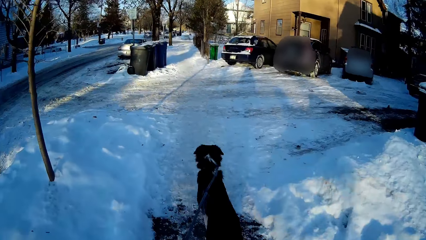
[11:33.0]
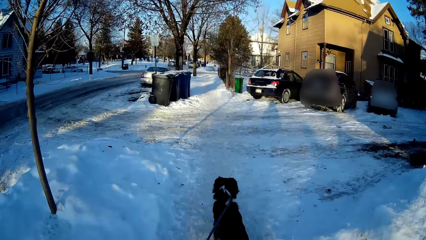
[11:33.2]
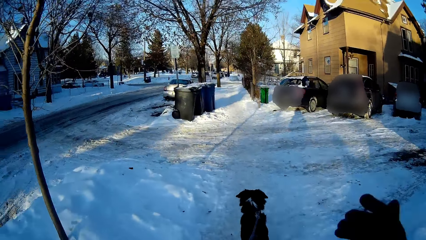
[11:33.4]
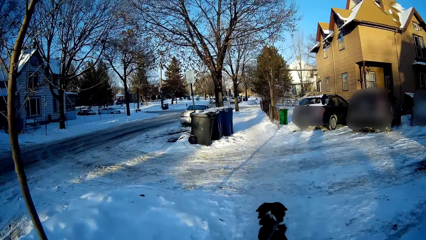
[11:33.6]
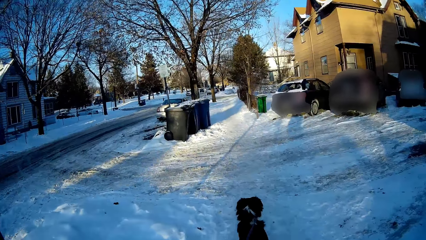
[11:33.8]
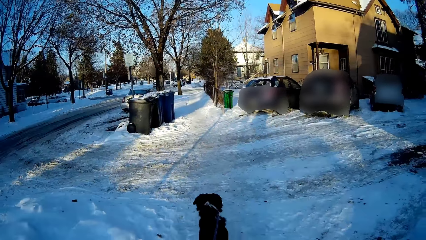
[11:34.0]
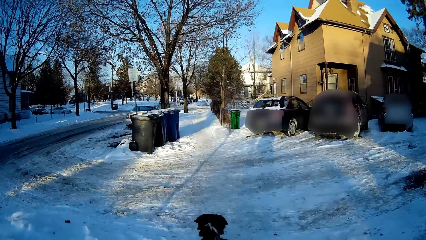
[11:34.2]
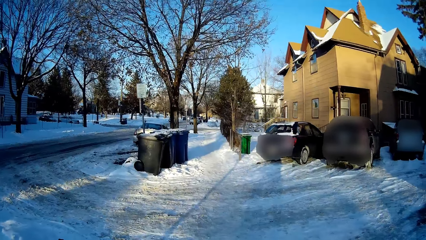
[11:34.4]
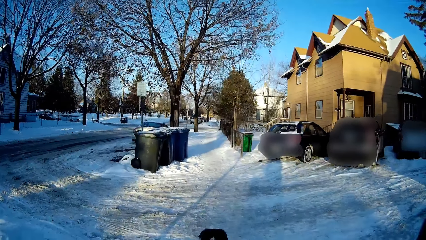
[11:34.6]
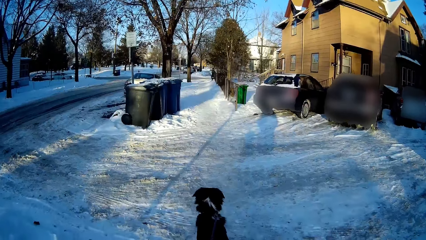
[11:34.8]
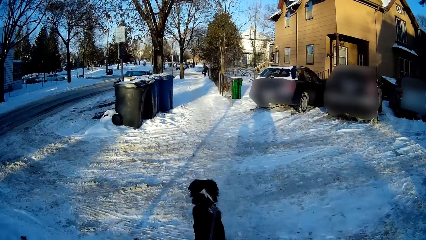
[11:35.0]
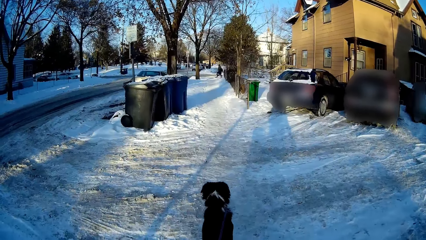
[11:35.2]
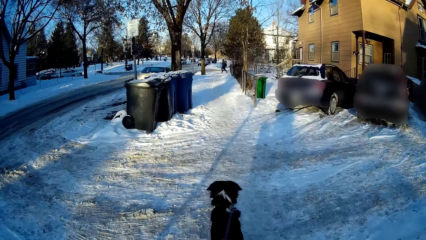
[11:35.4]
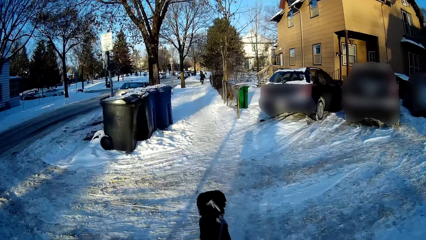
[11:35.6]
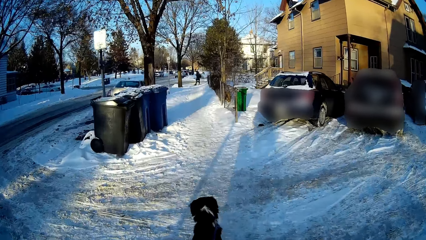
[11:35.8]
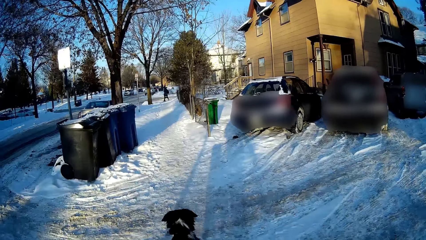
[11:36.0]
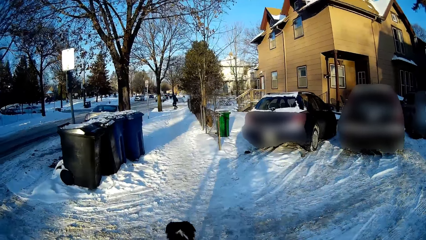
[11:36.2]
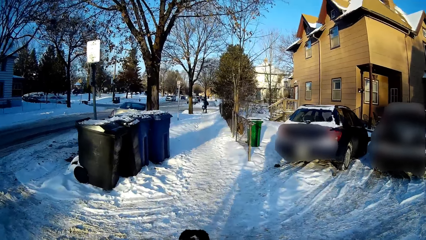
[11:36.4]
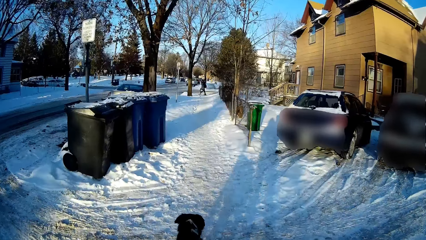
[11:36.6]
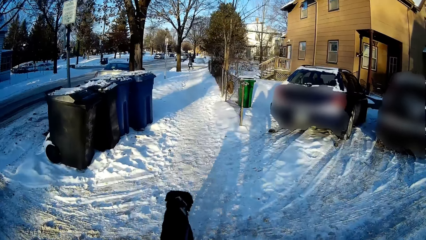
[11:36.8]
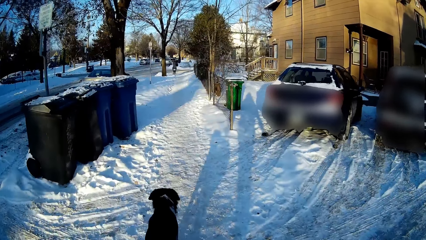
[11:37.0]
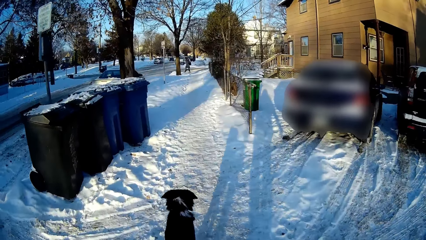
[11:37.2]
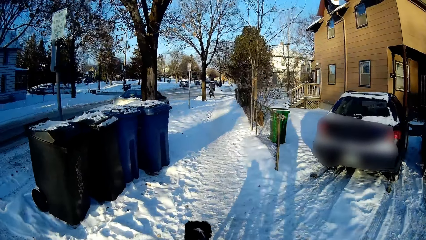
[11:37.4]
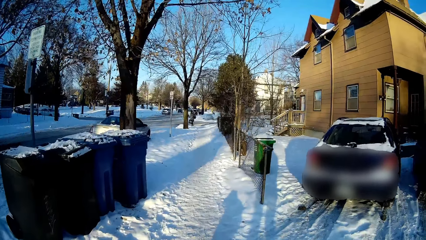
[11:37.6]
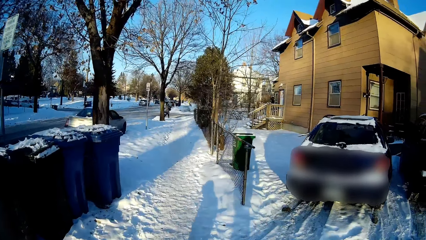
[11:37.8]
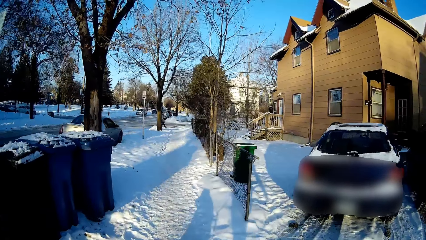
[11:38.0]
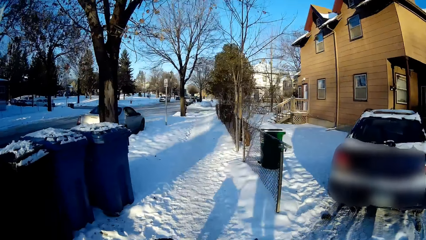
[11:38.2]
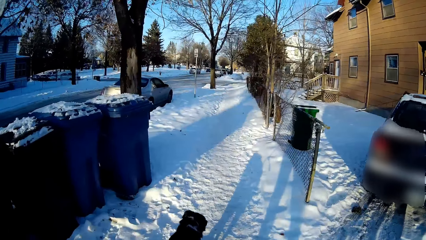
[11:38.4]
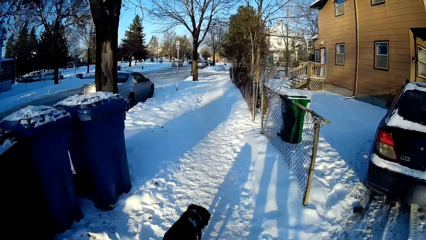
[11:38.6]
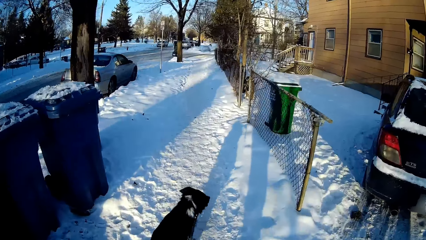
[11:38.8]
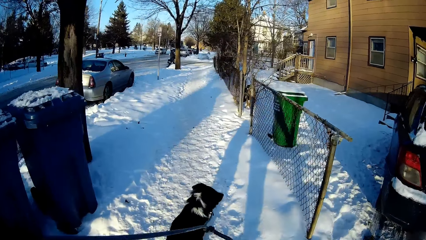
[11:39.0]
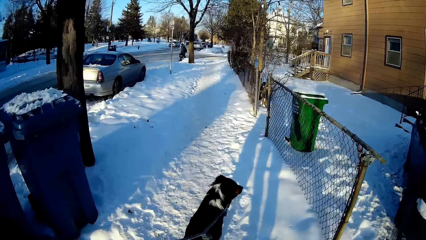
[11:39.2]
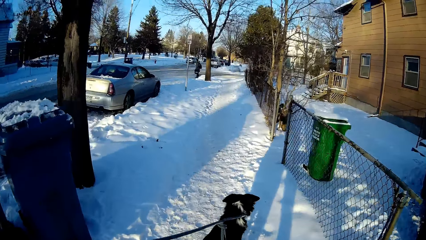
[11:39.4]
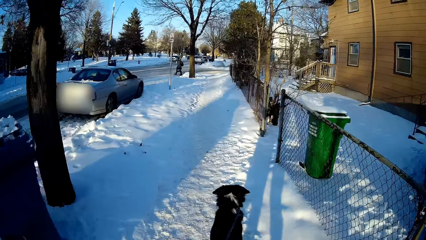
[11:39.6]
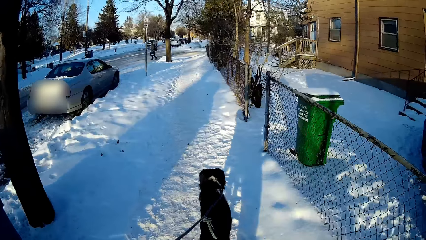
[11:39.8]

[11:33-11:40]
The camera wearer's dog walks on the street.

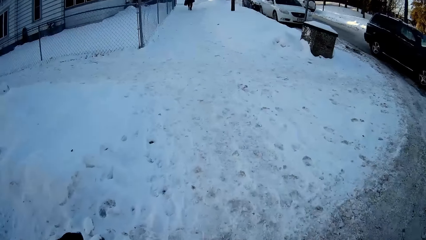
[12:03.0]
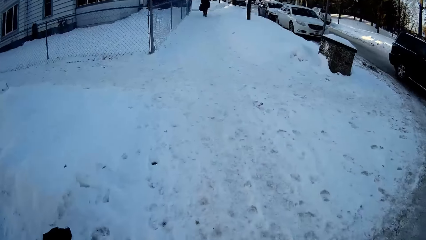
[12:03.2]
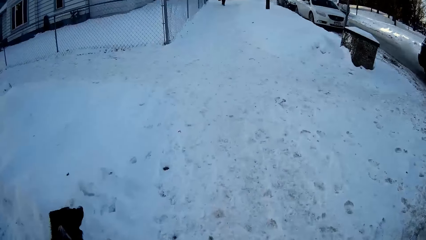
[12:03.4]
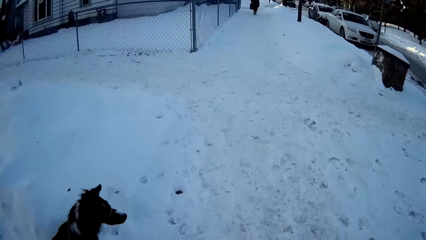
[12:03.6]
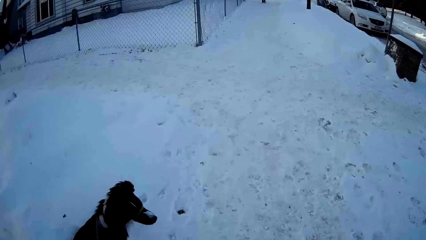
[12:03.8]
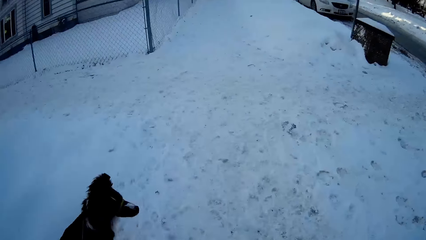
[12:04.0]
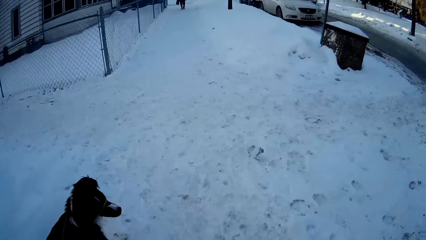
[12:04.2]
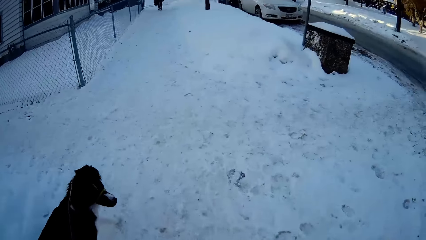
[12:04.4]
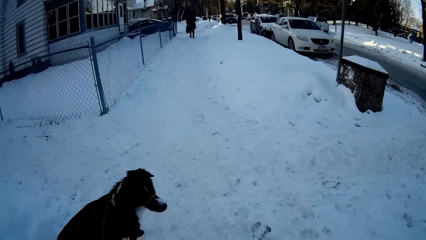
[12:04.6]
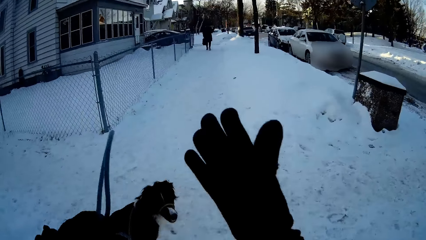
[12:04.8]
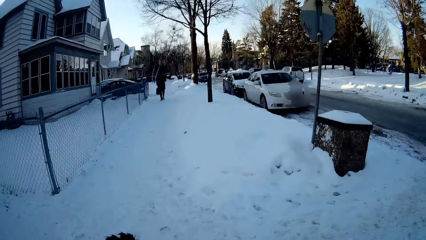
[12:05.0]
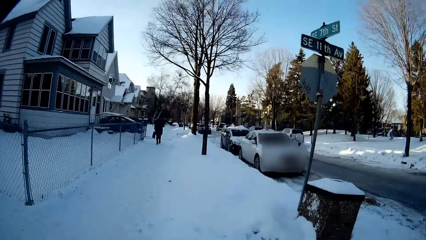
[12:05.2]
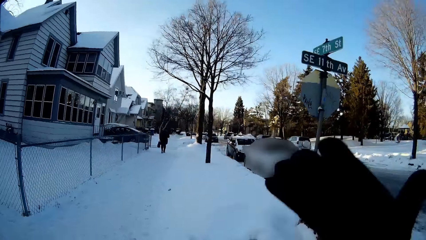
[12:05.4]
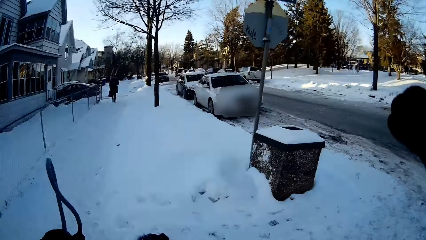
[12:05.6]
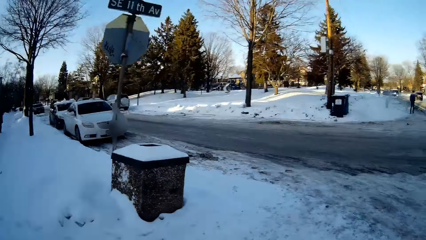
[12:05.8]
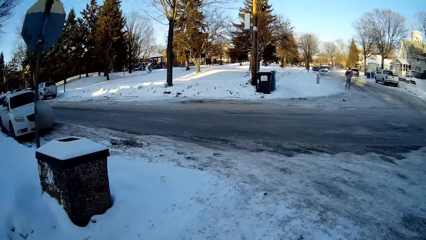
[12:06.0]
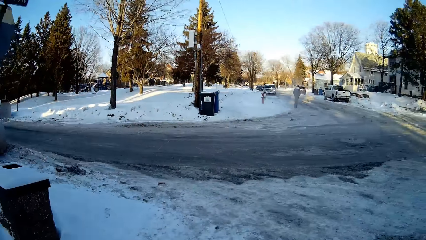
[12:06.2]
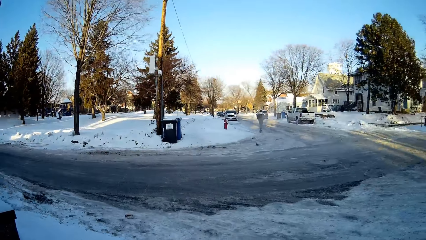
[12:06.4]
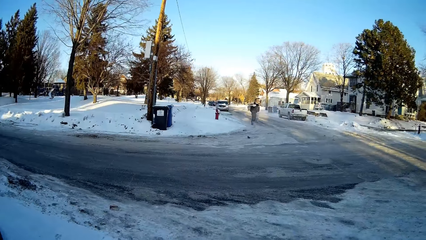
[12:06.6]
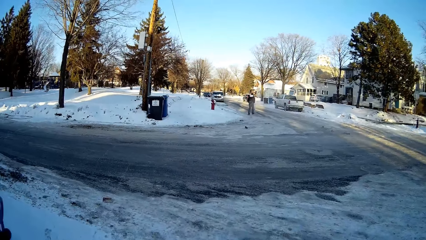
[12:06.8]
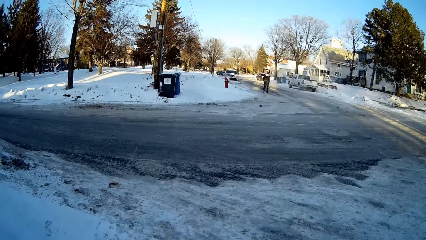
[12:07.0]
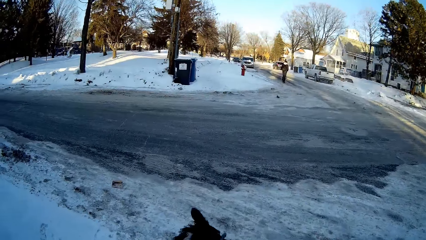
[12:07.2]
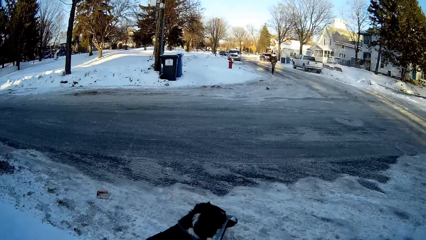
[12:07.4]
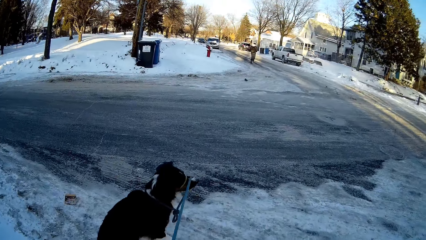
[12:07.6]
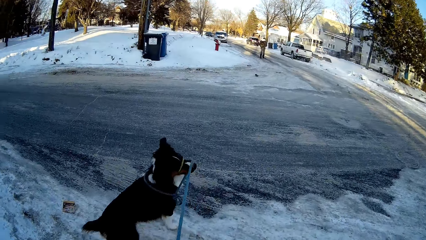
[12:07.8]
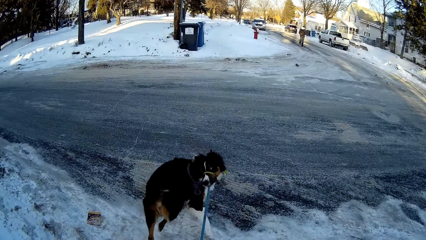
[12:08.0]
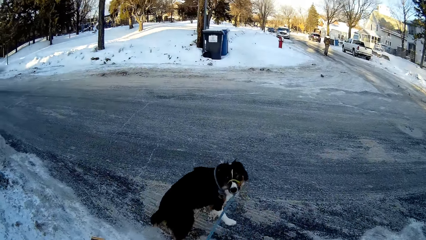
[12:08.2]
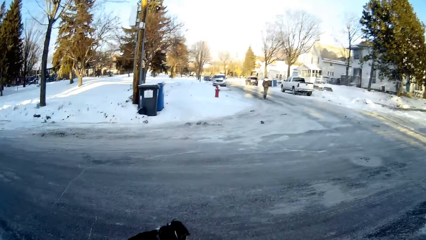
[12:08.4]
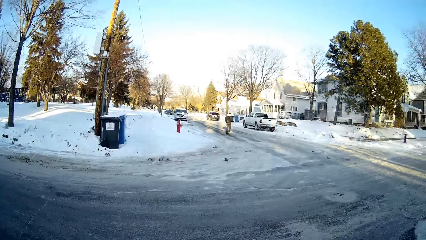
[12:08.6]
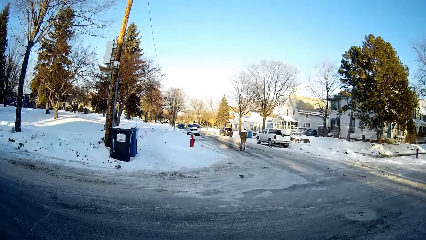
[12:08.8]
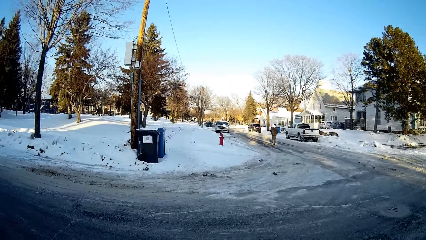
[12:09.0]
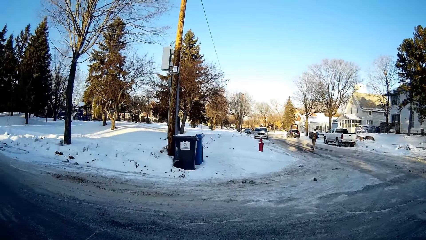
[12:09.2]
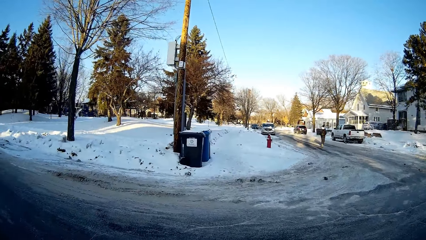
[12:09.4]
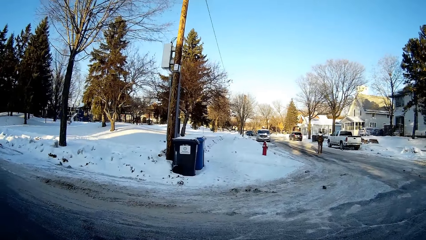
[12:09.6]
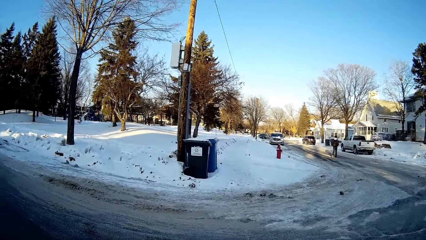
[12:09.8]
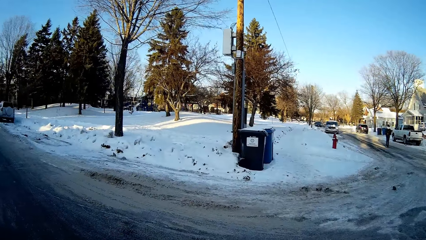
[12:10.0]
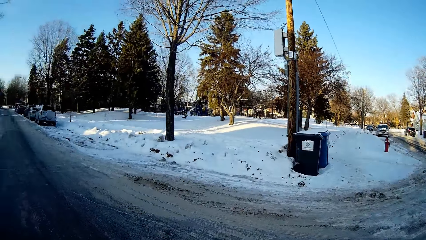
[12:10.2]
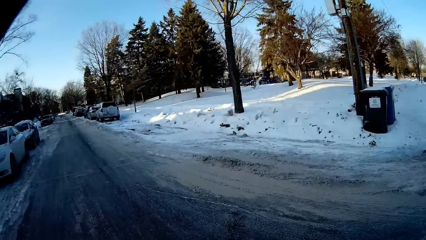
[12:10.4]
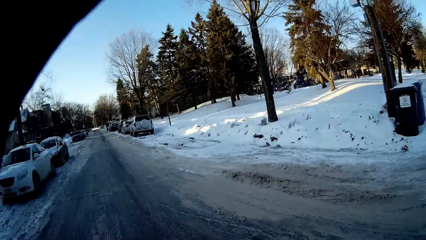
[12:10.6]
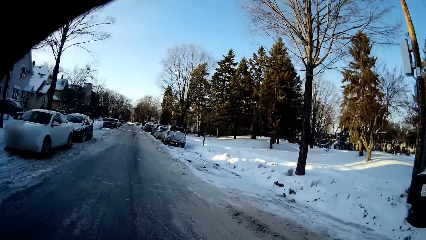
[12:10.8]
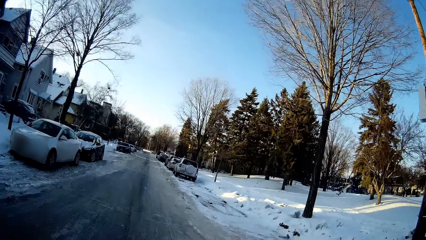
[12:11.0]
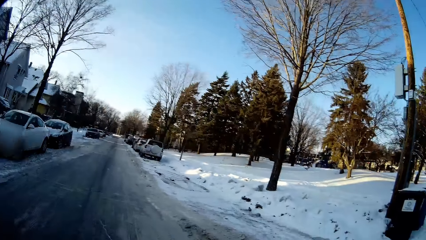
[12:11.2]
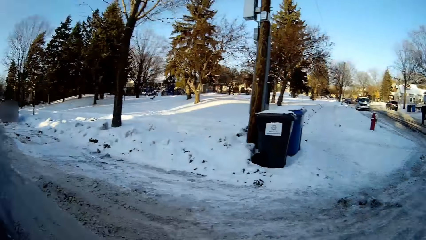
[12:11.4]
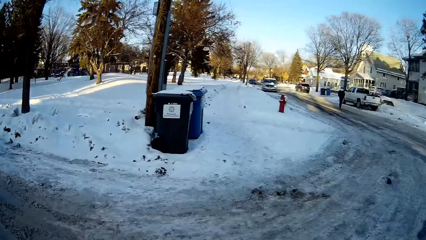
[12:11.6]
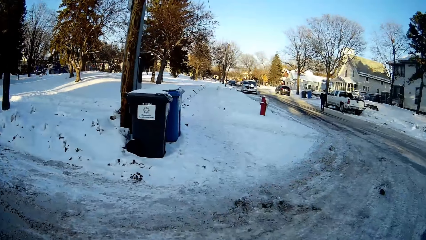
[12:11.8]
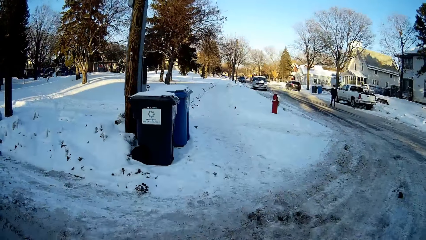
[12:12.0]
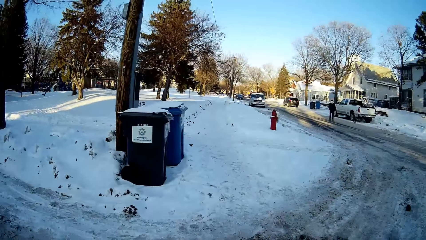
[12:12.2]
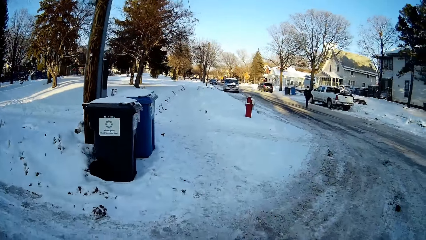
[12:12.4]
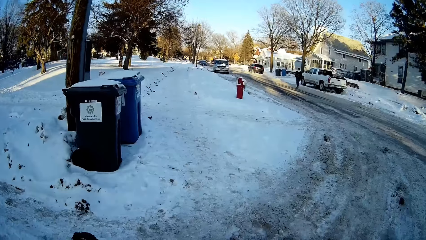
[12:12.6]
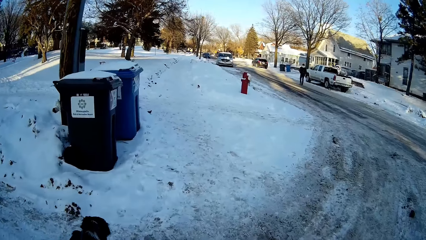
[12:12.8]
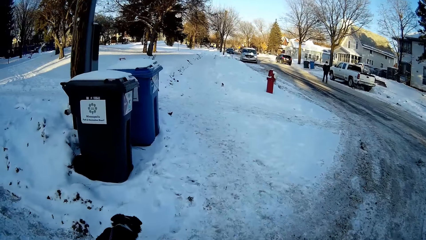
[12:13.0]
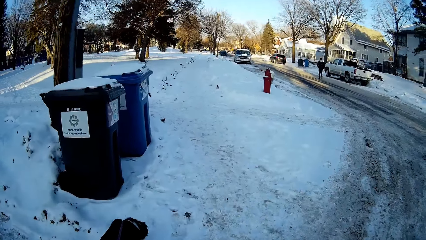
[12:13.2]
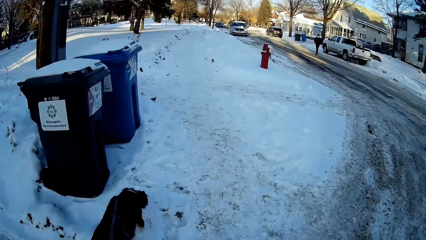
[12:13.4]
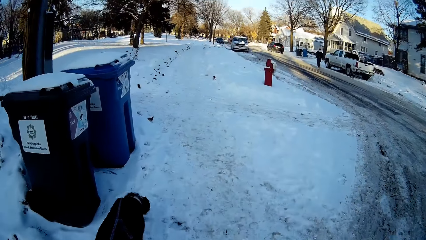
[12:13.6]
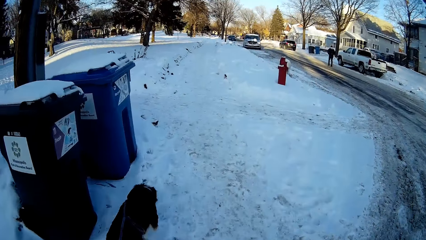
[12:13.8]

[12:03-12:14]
The camera wearer moves a right hand.
